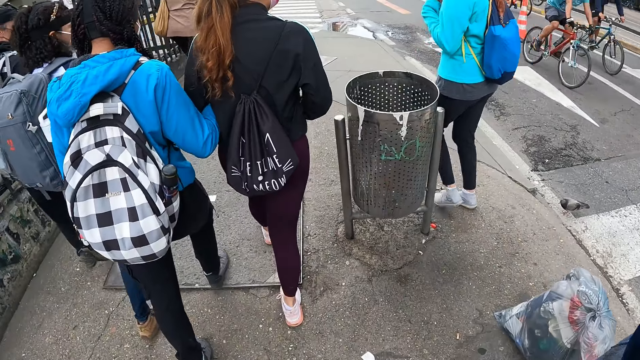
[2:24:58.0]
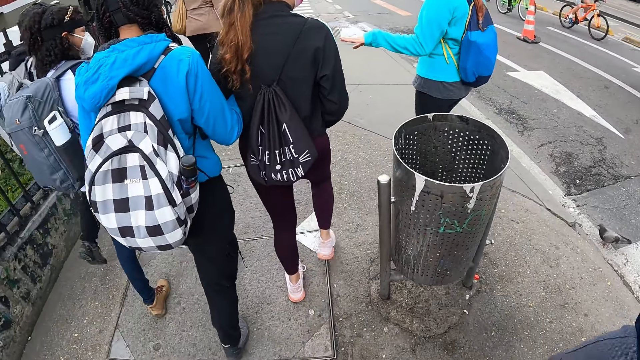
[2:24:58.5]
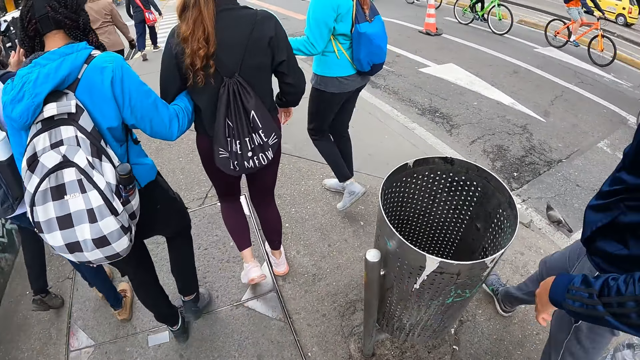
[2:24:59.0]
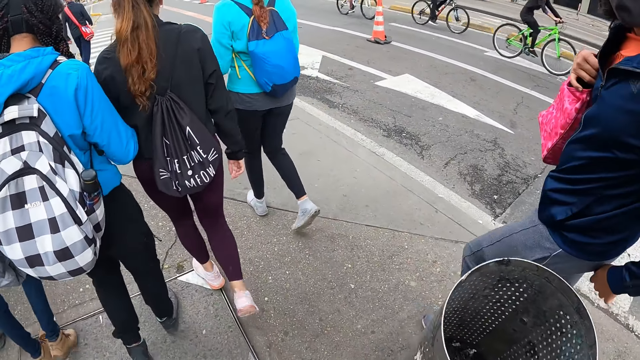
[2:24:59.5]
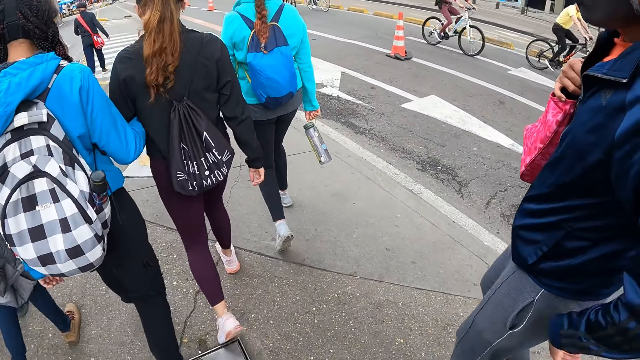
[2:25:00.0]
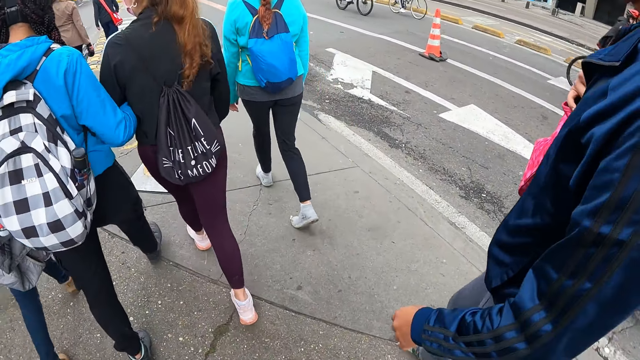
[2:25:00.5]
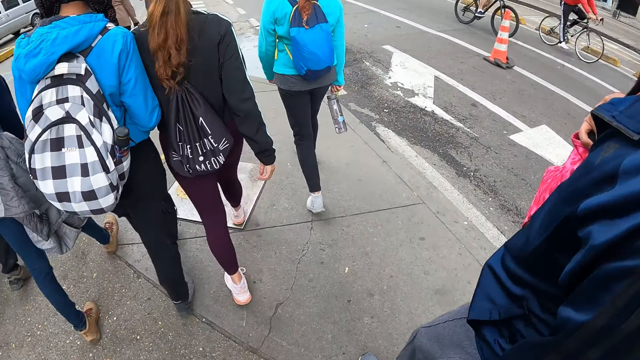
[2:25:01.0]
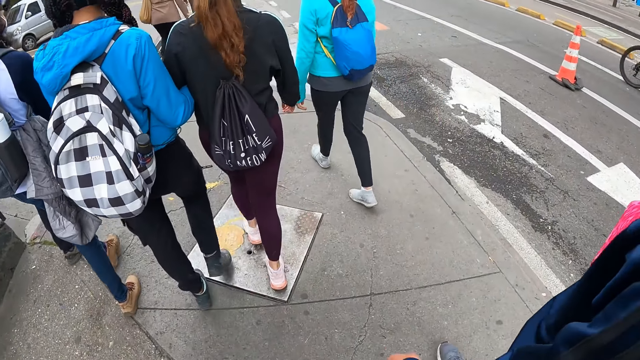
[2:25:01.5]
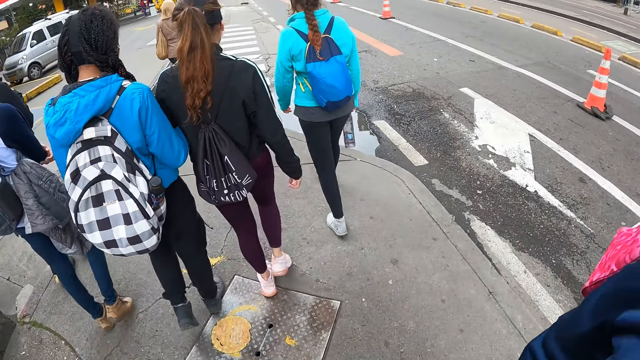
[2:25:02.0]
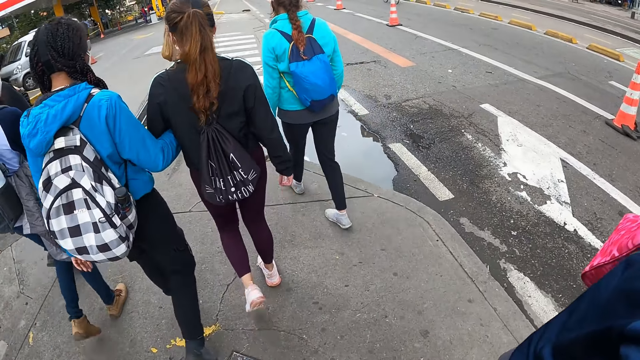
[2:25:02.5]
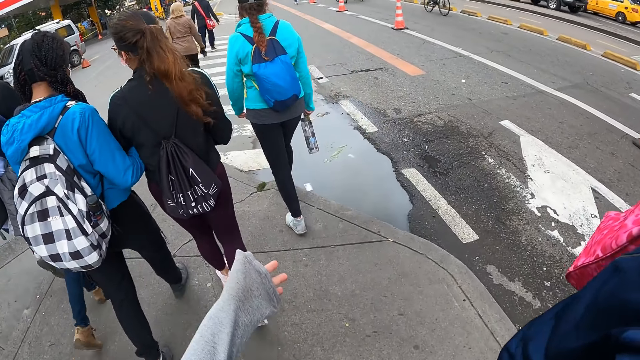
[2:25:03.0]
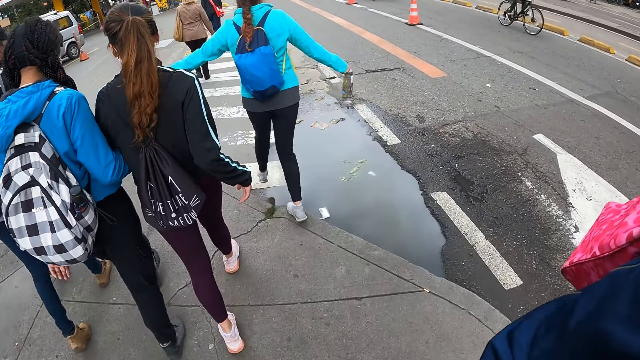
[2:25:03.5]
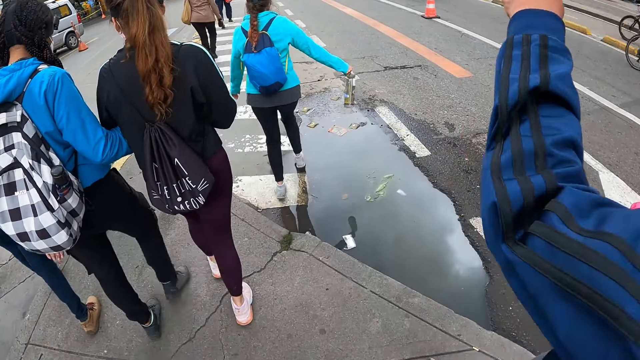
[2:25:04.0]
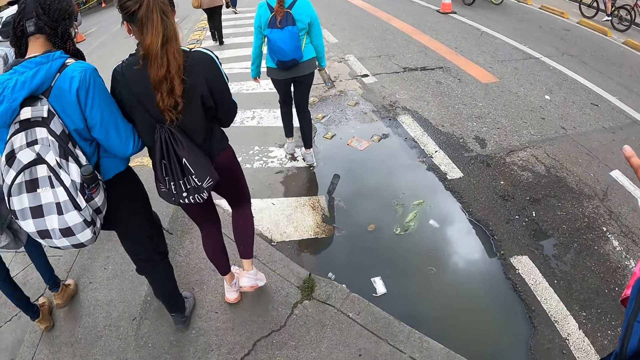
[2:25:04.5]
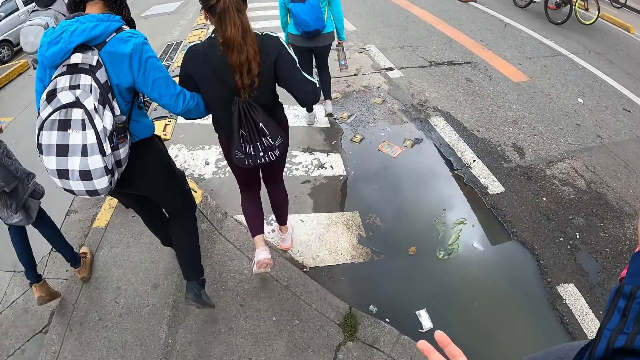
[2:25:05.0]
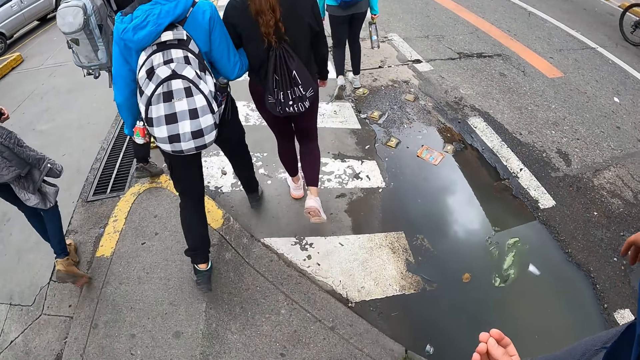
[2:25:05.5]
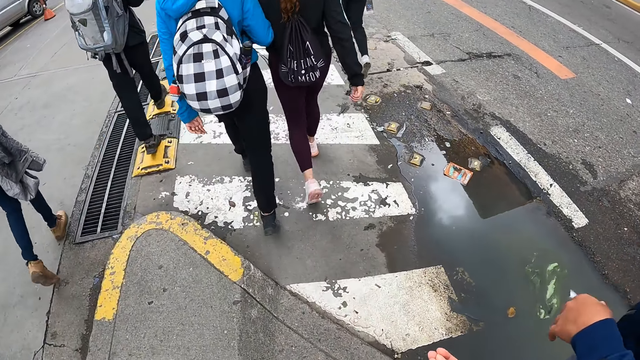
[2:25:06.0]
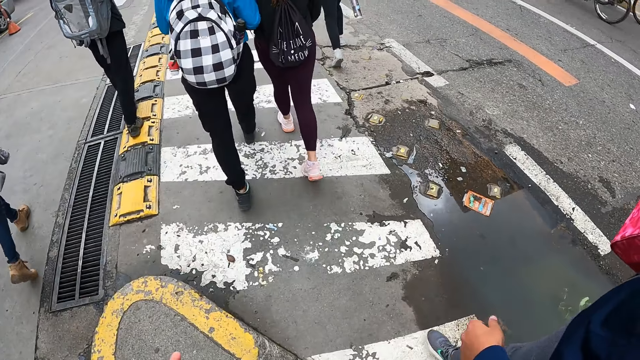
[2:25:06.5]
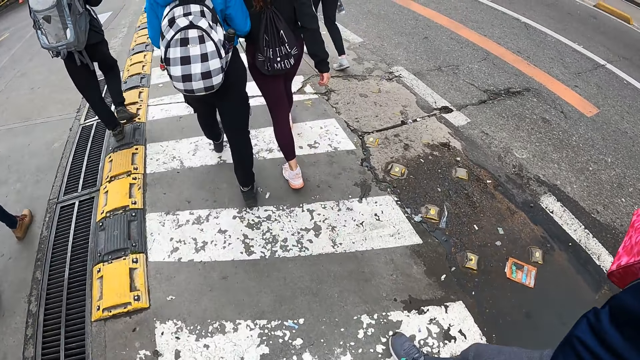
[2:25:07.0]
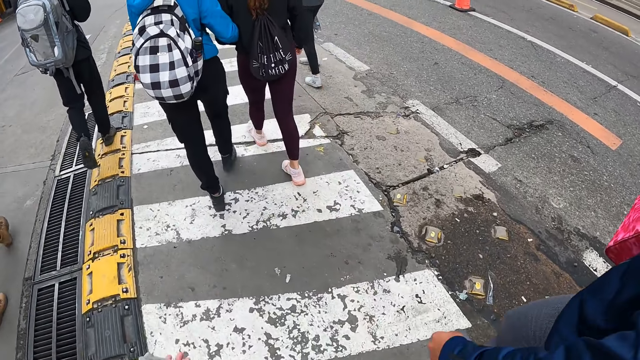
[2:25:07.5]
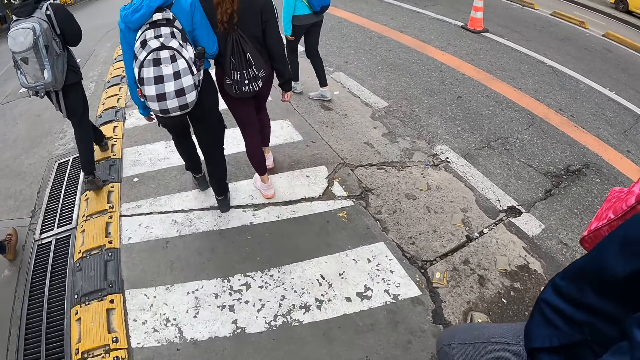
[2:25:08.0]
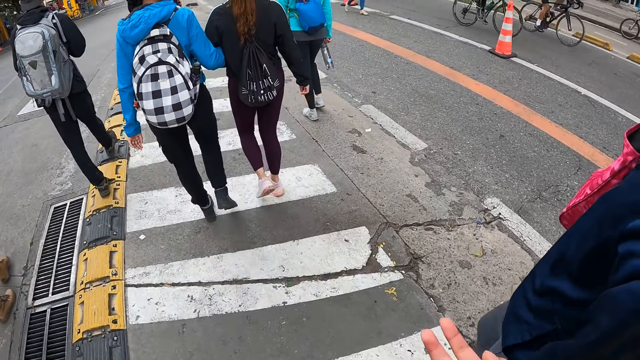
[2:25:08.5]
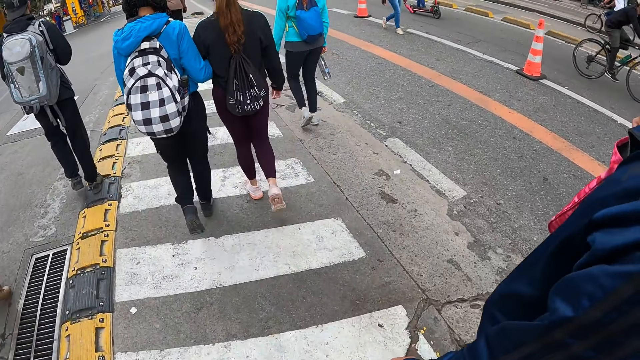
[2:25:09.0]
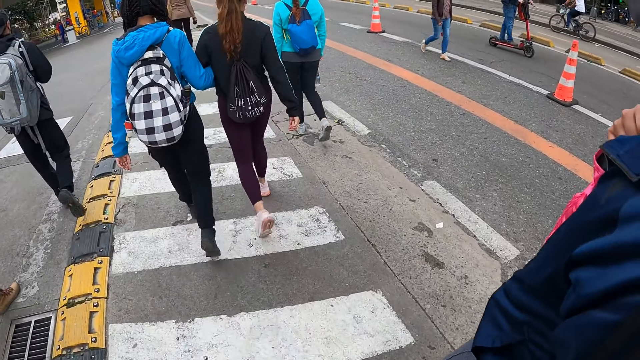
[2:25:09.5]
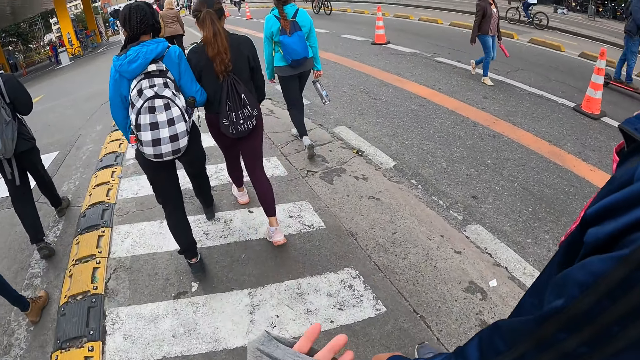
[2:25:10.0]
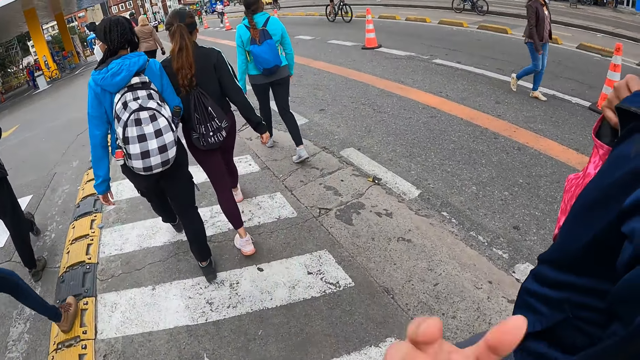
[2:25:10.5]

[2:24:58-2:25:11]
The camera wearer walks on a tarred road with a zebra crossing sign with the other people.

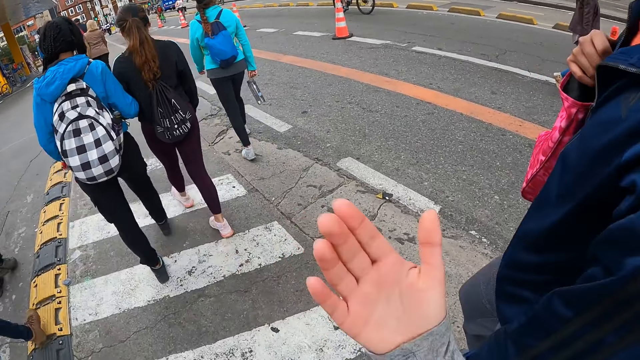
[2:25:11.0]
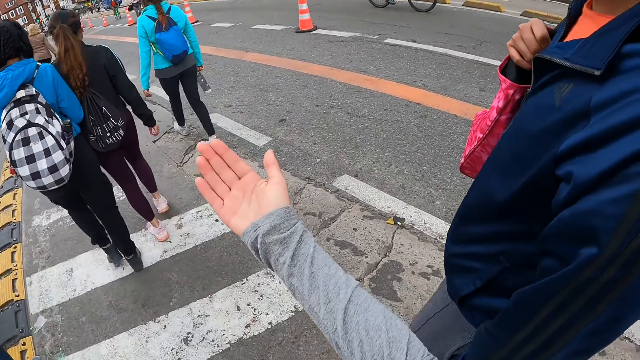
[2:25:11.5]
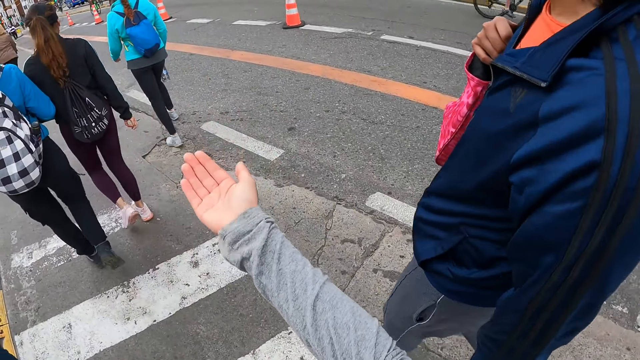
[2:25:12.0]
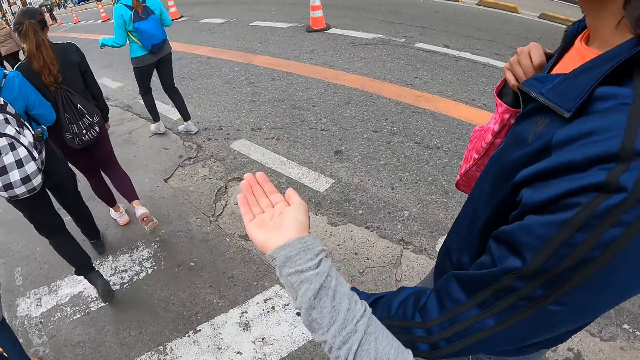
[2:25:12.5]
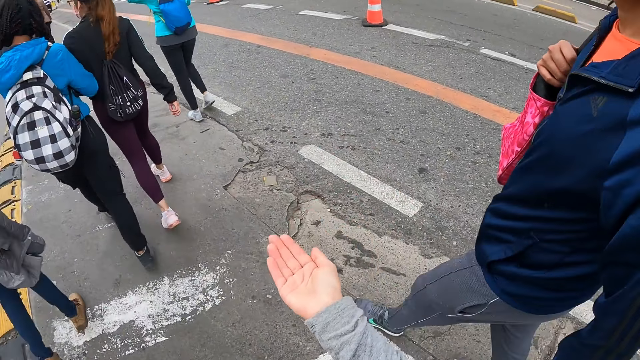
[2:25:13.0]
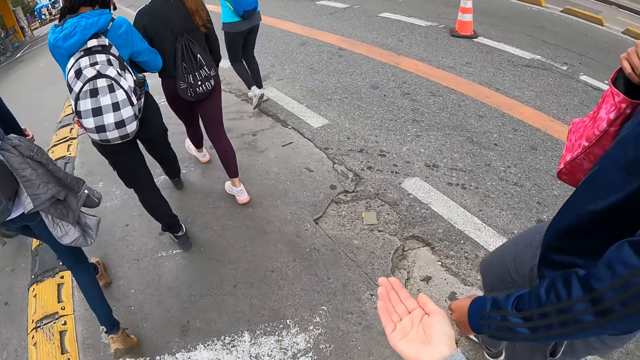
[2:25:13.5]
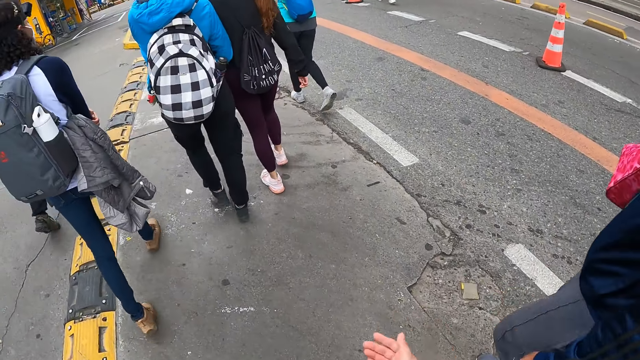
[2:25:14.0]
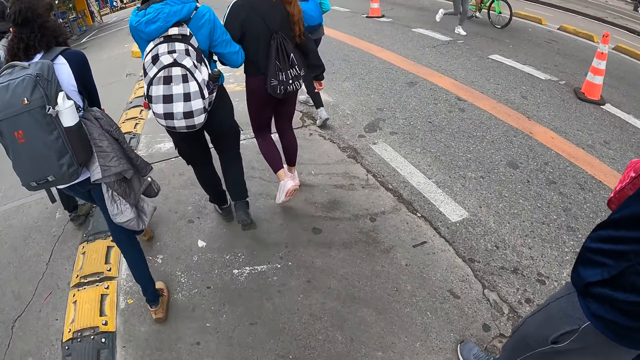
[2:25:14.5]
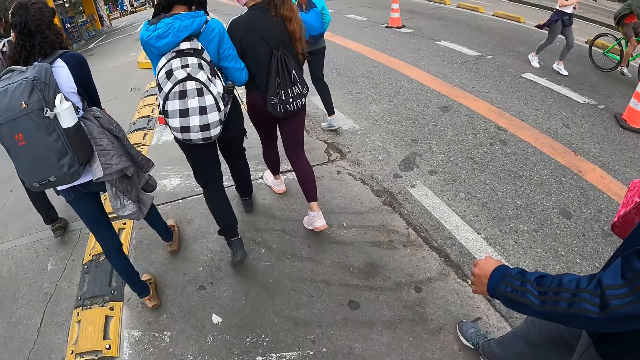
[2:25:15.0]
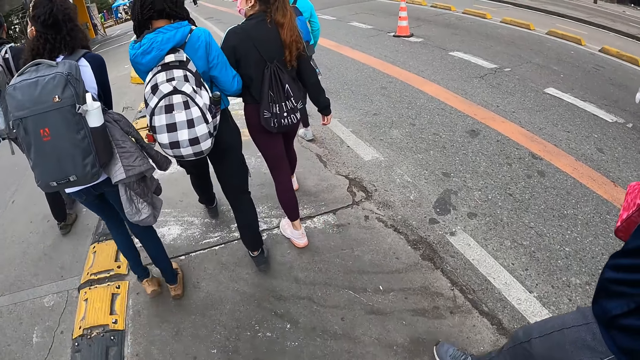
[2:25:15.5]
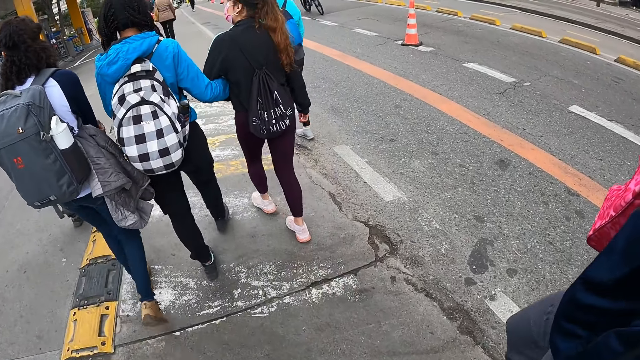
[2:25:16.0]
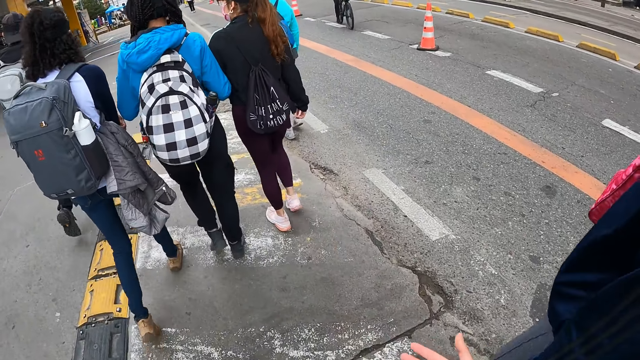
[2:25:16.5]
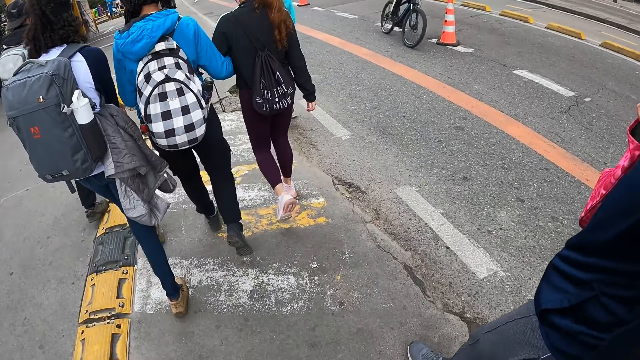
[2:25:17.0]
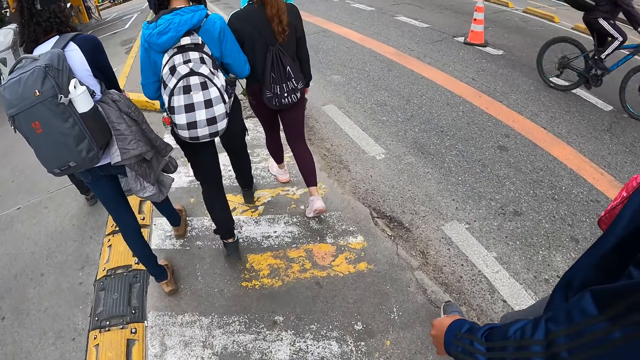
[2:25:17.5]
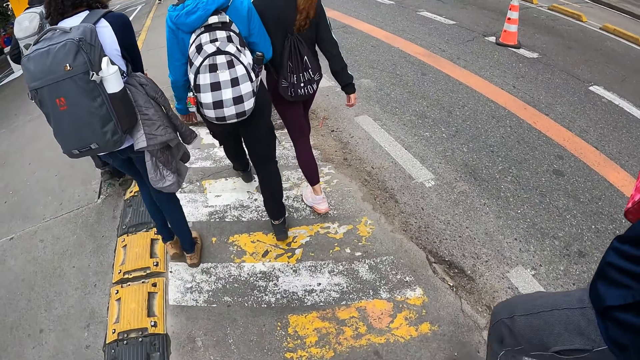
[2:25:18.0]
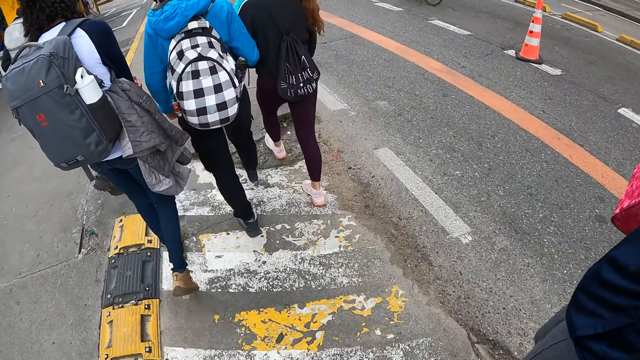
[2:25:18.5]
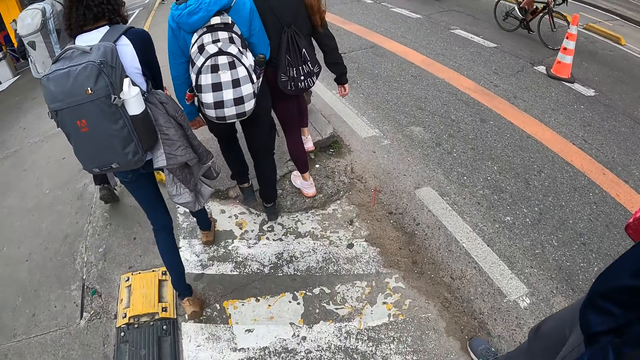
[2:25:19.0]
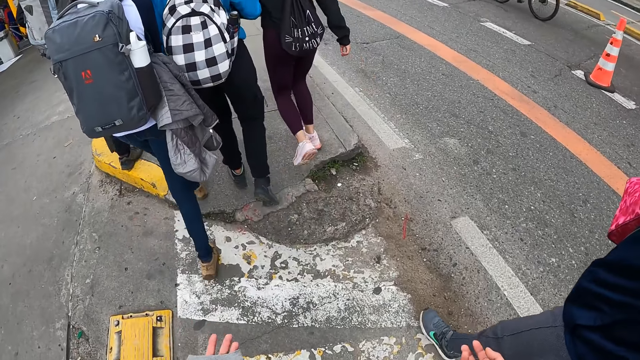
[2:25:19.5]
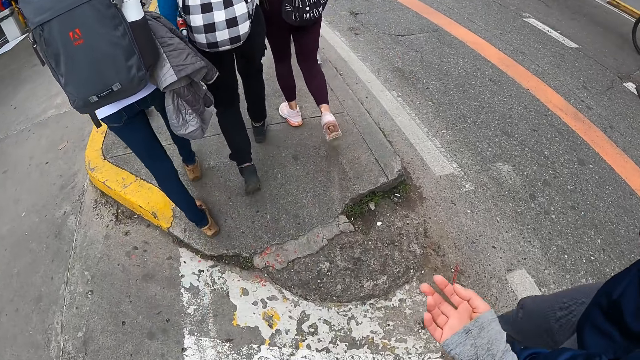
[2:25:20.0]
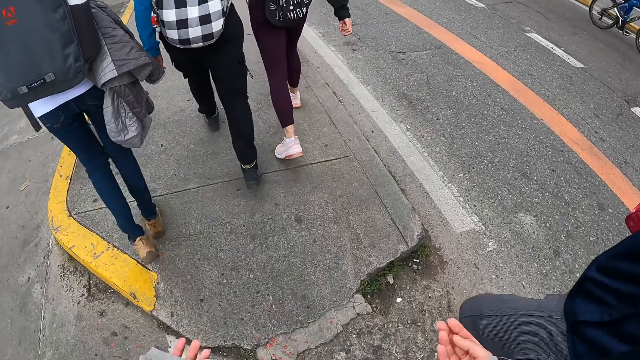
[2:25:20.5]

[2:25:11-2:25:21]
The camera wearer moves her hand.
